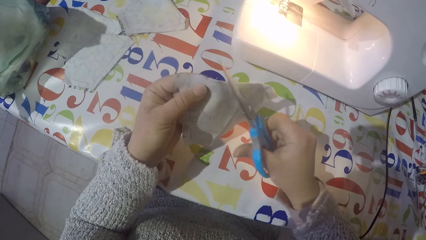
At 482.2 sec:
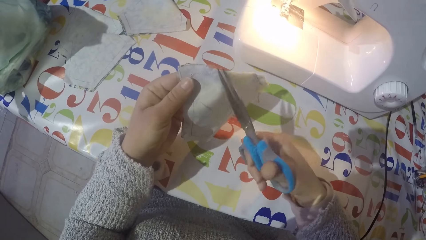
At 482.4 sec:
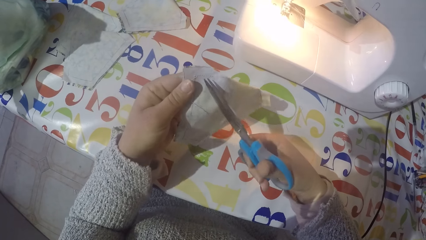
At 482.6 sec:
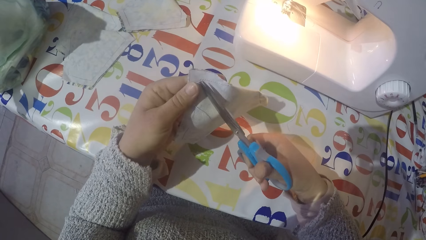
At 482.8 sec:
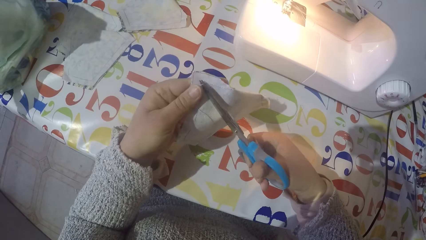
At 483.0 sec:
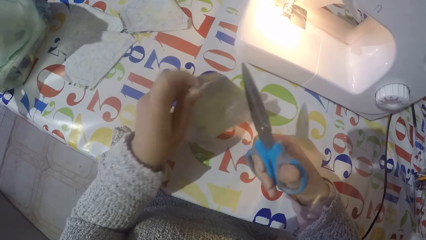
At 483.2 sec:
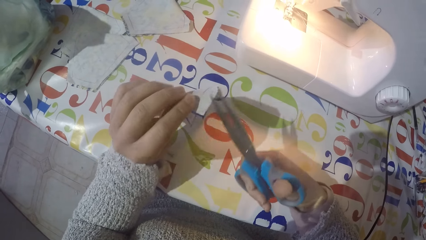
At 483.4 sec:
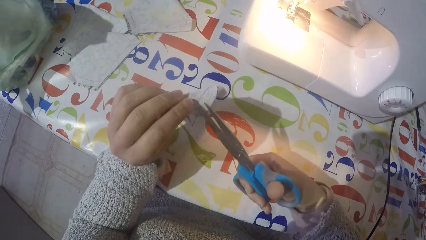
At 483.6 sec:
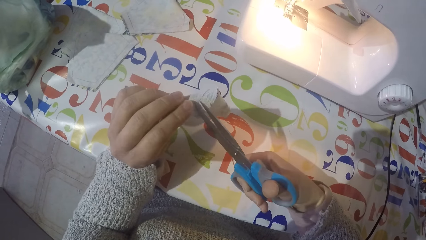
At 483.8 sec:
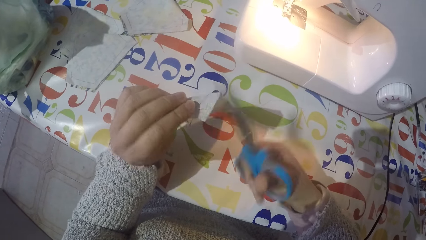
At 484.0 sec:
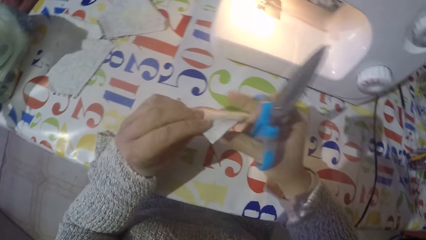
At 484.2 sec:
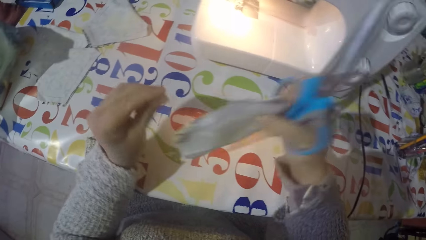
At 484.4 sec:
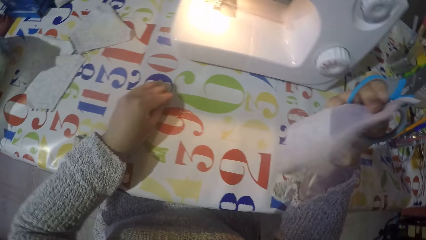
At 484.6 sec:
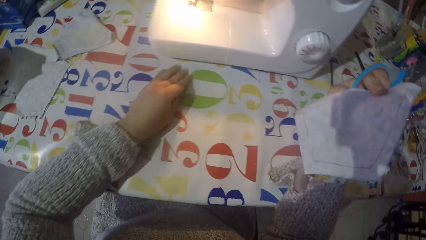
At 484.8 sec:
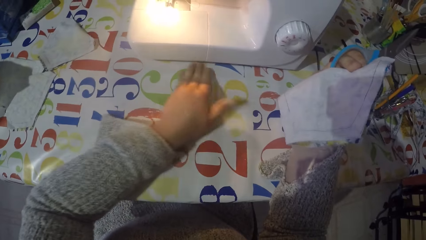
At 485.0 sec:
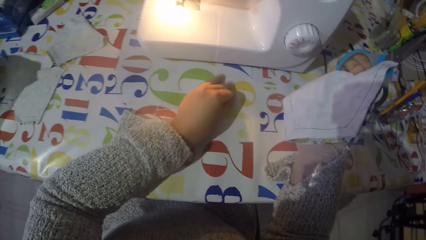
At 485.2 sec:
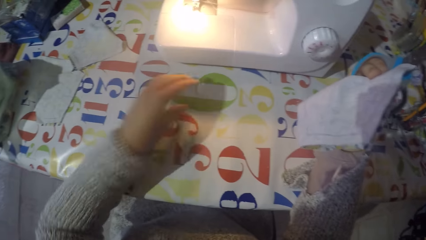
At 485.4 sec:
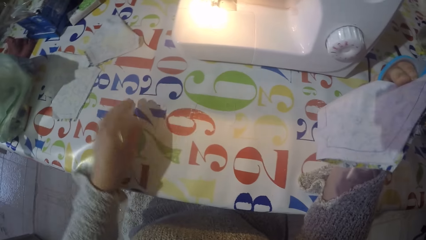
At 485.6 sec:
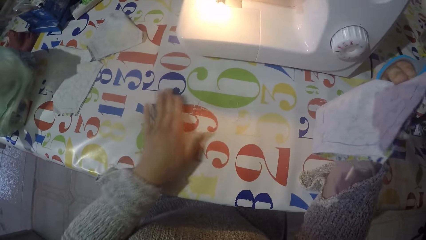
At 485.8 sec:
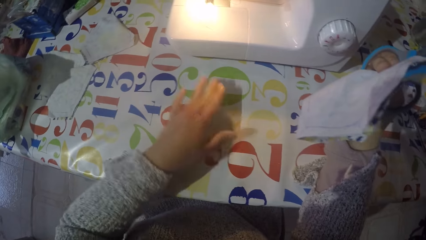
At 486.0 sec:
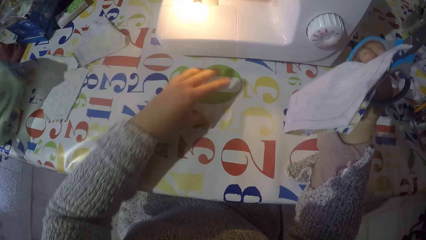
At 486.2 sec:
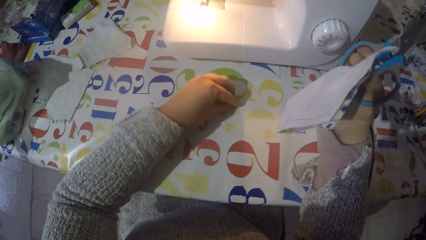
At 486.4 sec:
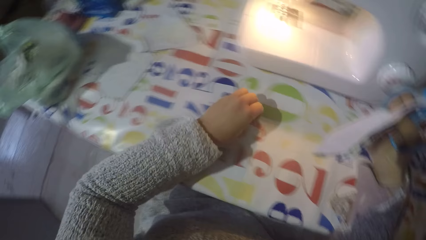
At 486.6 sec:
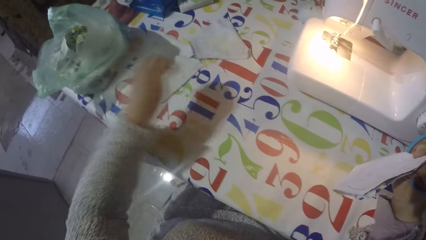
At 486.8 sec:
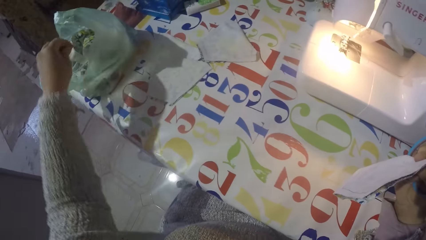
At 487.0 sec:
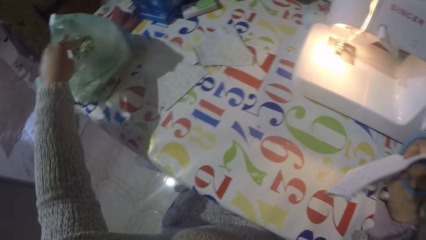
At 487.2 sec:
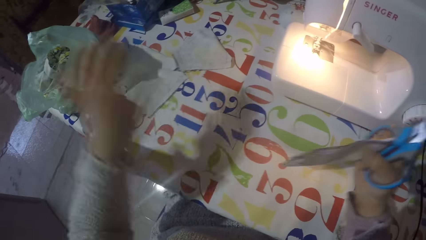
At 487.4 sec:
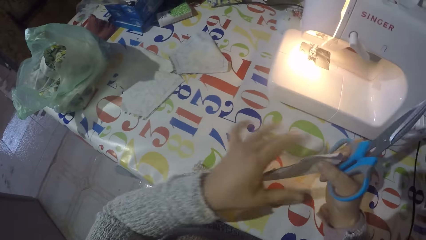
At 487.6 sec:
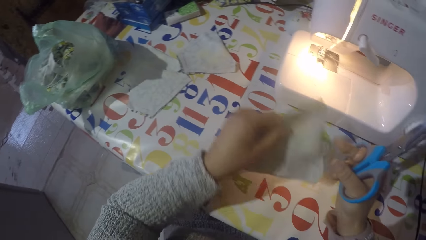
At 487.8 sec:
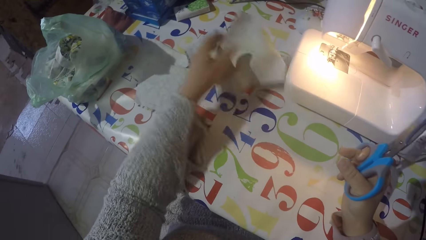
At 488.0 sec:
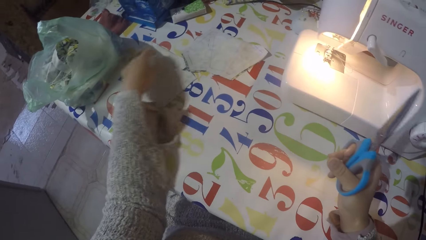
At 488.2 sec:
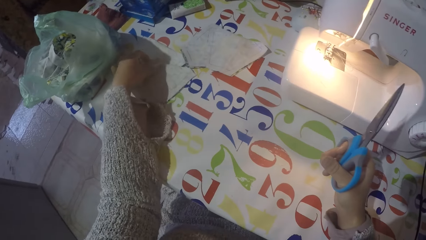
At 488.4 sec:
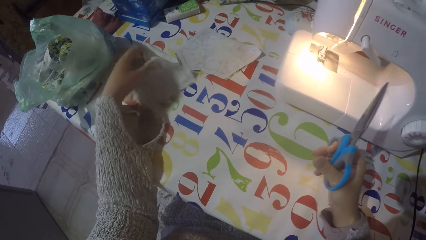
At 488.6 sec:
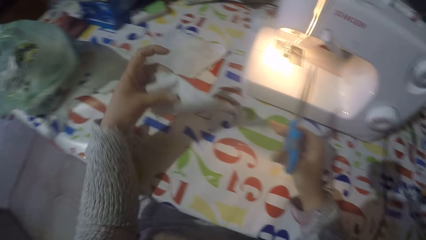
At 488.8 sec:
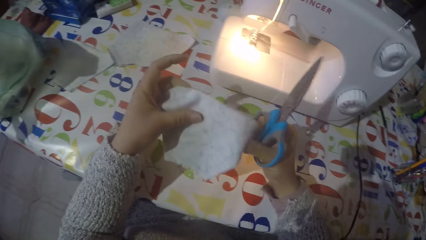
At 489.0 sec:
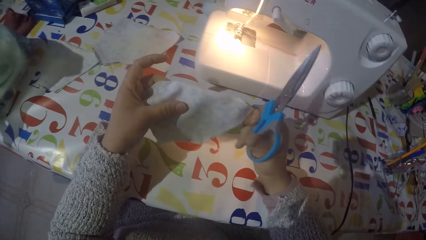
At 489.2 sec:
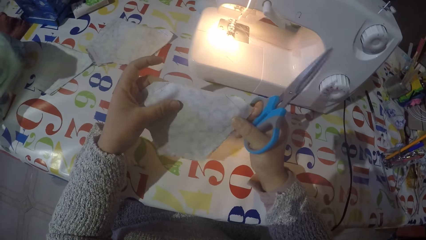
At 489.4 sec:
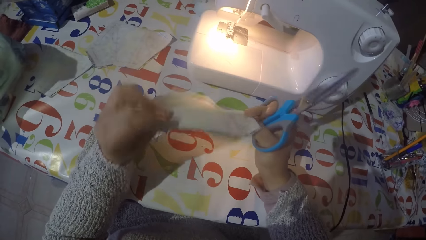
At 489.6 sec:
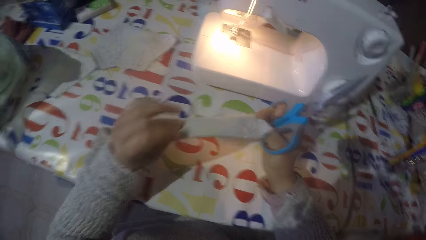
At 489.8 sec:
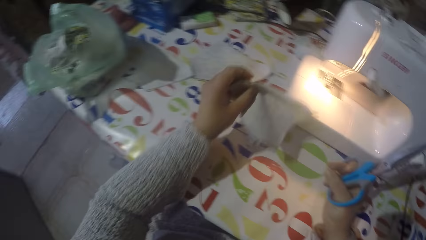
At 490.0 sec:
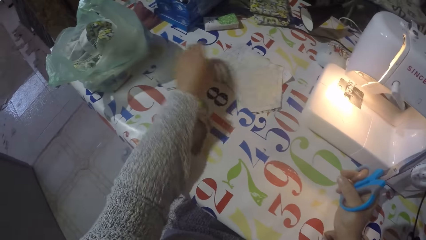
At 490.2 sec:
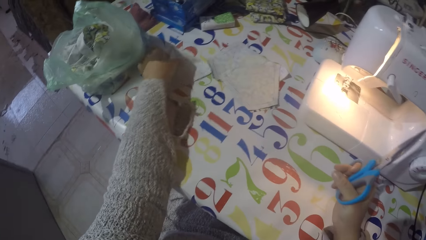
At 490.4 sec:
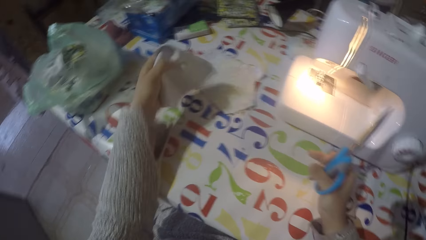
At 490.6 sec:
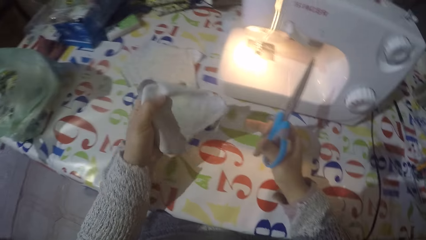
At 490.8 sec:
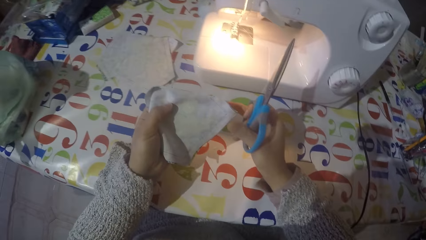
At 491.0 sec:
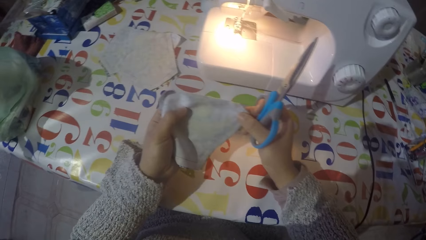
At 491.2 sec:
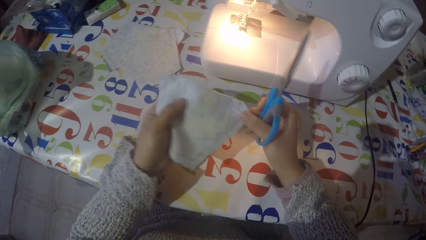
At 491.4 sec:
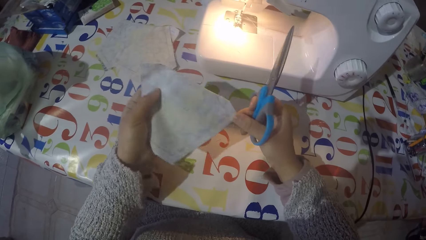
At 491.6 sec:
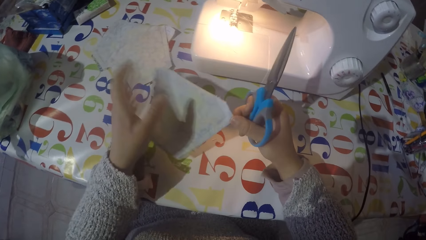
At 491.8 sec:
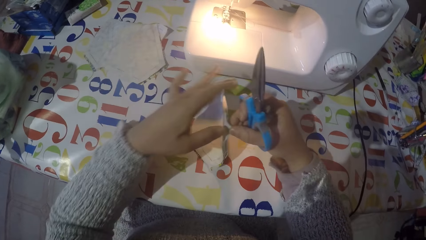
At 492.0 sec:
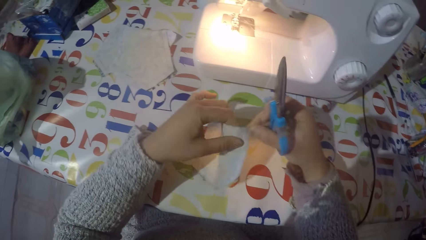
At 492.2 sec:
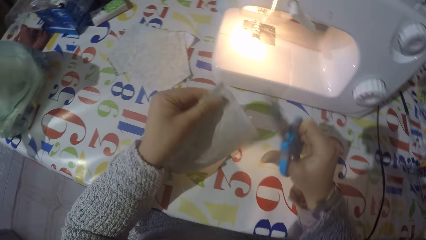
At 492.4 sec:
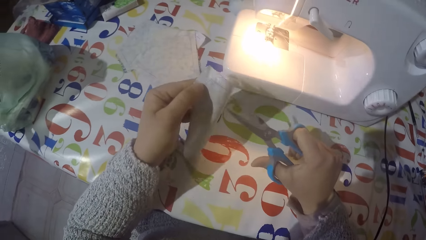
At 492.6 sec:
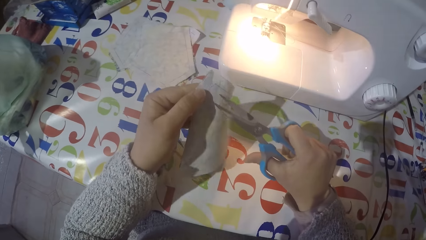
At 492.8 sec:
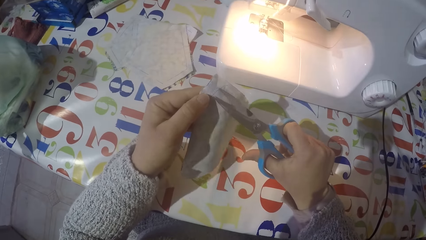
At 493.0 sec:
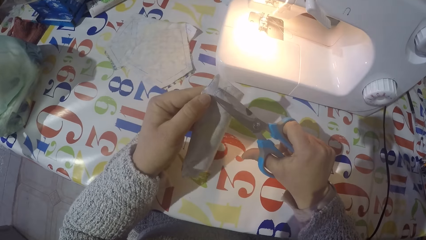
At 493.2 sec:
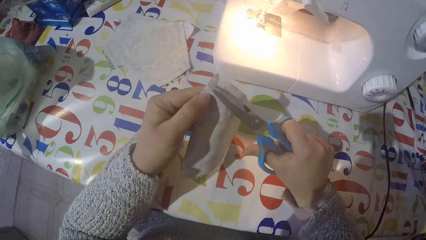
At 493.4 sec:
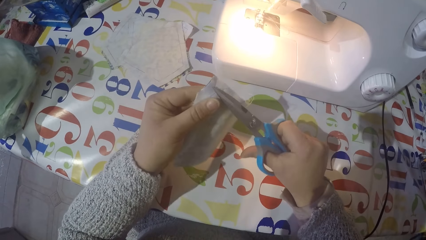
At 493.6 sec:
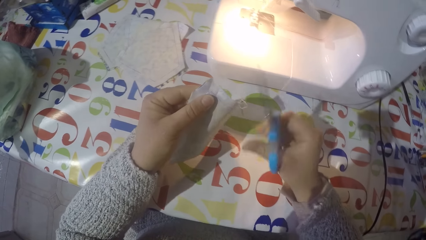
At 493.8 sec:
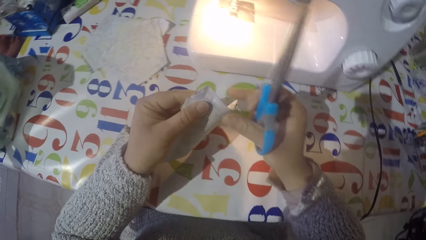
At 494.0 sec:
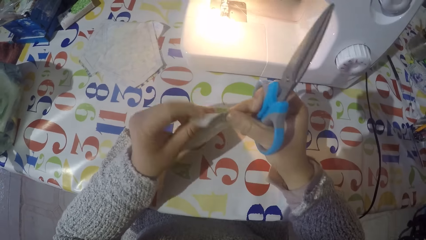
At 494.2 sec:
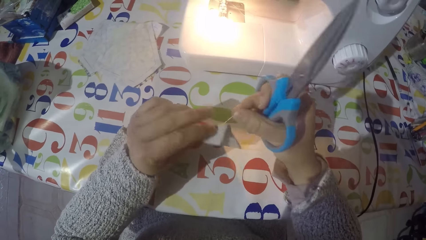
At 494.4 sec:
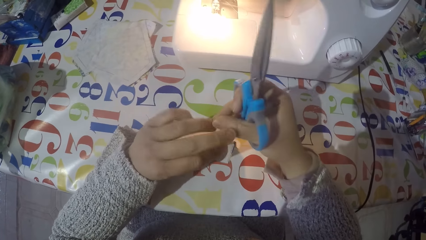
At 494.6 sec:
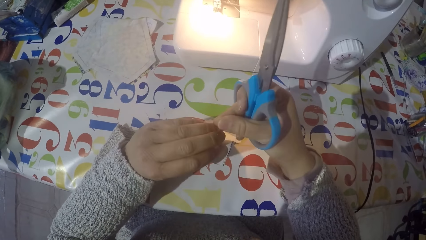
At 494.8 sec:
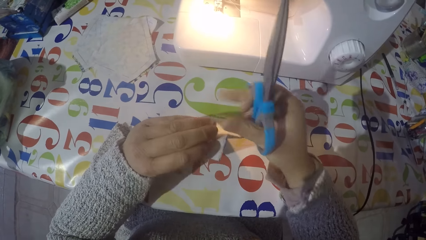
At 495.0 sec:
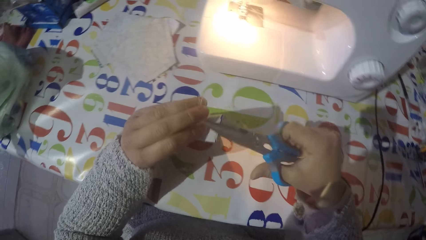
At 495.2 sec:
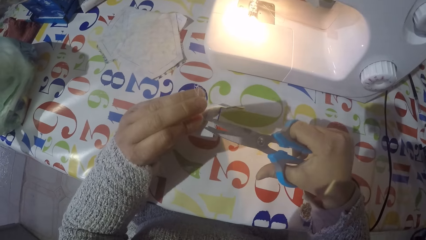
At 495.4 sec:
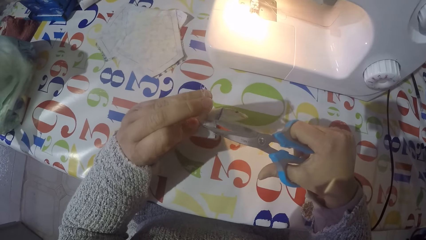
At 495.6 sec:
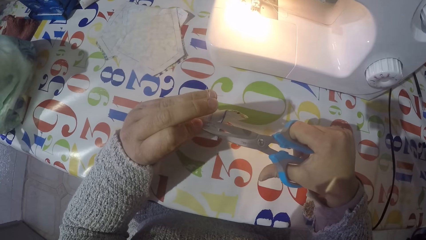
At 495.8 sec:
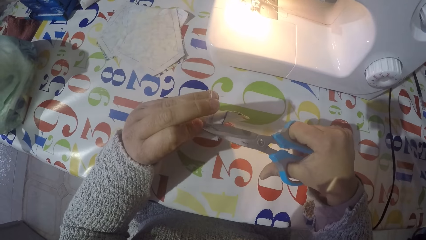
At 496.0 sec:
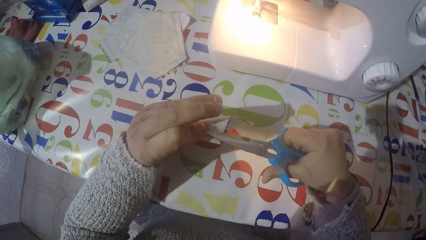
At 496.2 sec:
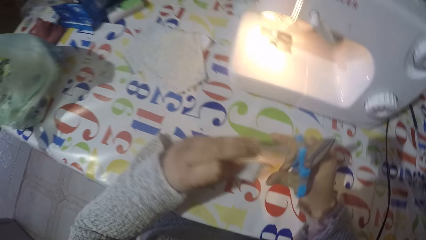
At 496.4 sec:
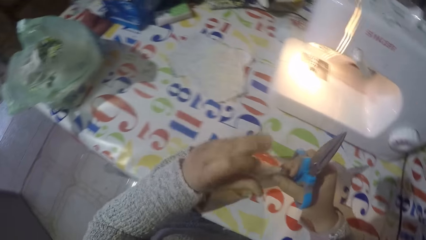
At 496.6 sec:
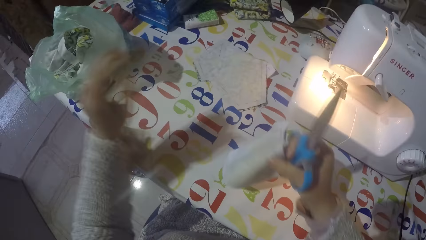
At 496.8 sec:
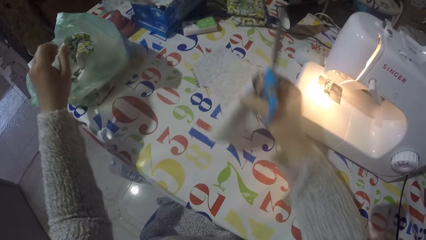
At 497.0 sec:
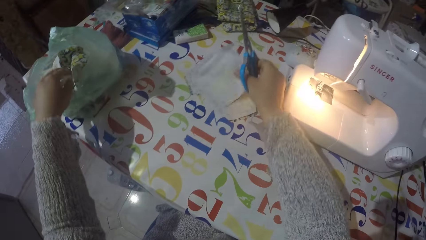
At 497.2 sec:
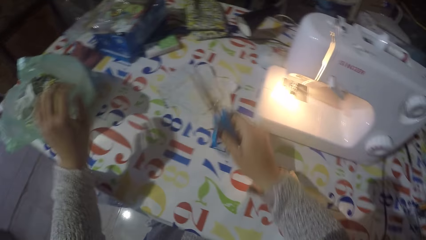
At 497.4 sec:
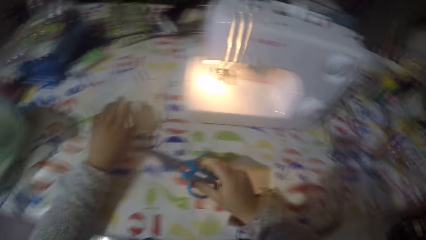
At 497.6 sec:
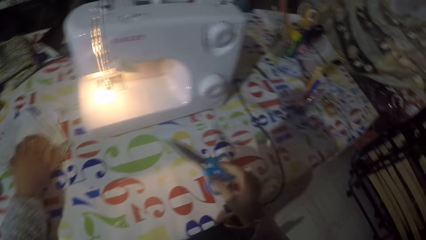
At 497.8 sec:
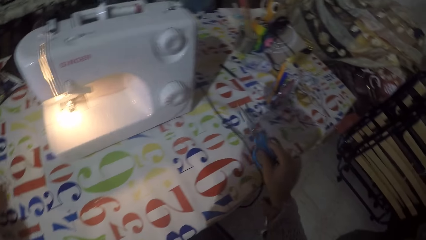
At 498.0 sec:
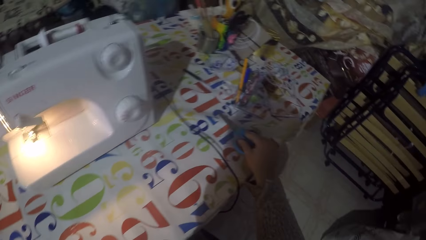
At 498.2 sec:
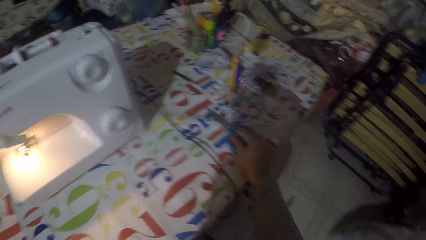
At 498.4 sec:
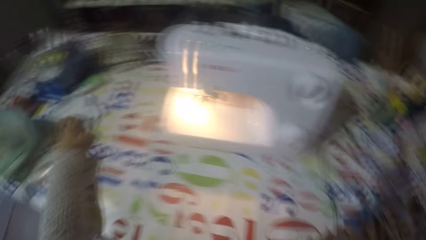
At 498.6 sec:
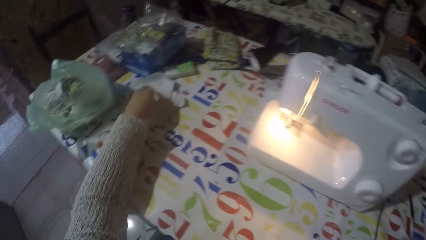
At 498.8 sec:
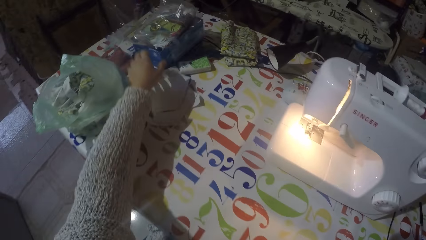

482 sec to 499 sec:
The camera wearer collects some of the yarn on the table. They put the pieces of the waste yarn on the polythene bag. They put the cloth on the table. They pick another piece of cloth they sewed. They cut the threads with scissors. They remove some of the yarn with the scissors. They put the cloth on the table. They put the threads in the polythene. They put the scissors on the table.
